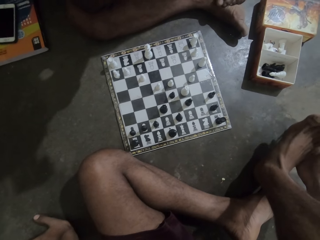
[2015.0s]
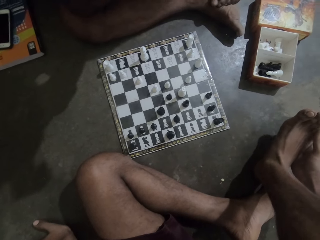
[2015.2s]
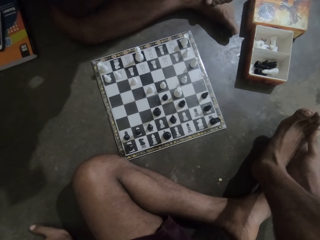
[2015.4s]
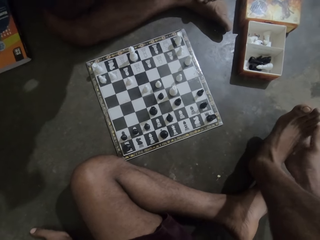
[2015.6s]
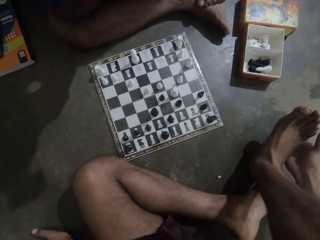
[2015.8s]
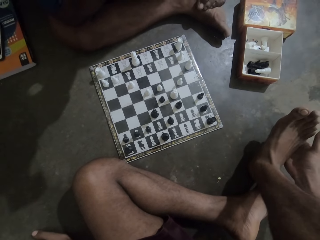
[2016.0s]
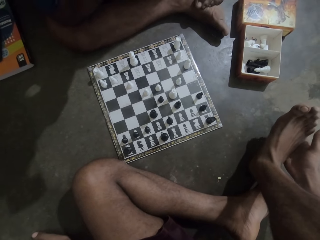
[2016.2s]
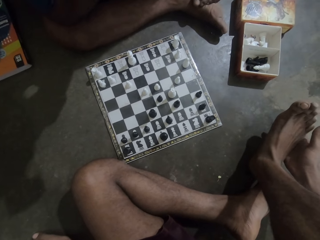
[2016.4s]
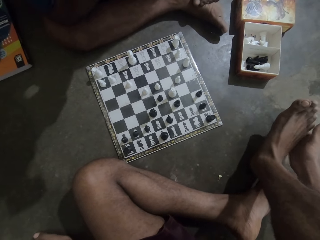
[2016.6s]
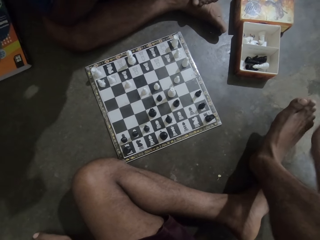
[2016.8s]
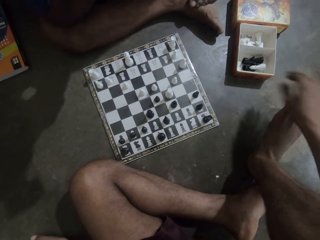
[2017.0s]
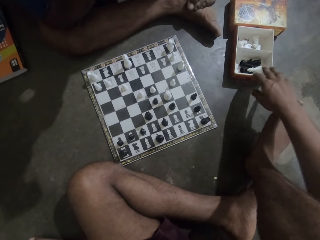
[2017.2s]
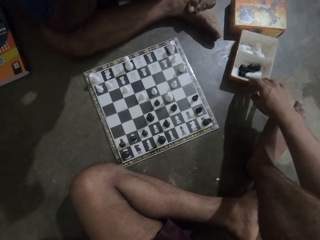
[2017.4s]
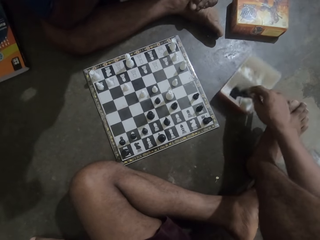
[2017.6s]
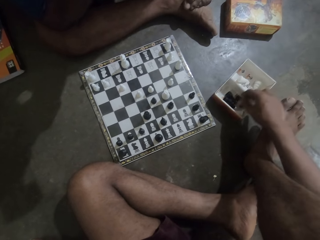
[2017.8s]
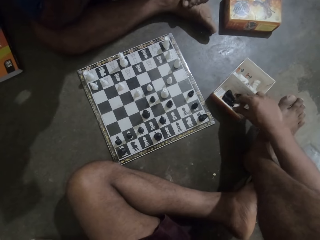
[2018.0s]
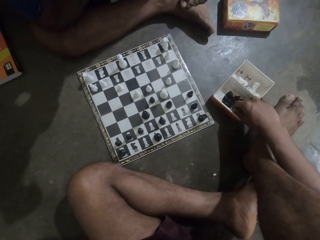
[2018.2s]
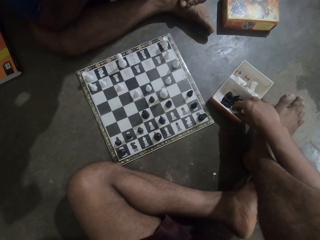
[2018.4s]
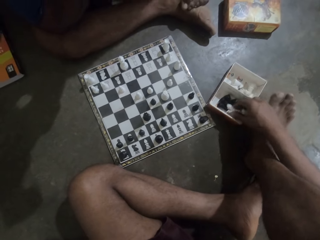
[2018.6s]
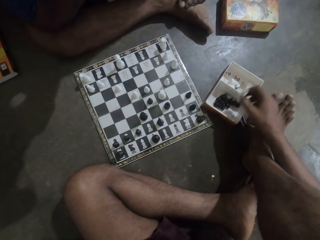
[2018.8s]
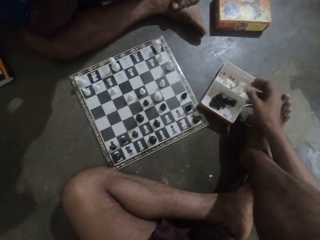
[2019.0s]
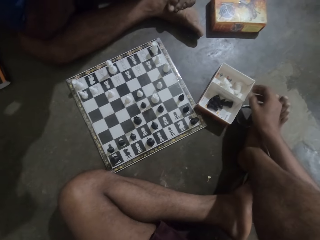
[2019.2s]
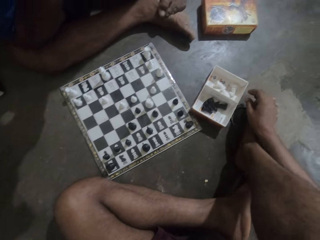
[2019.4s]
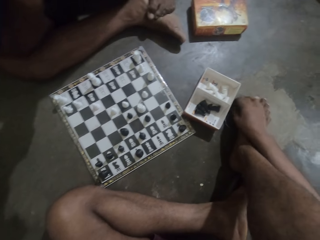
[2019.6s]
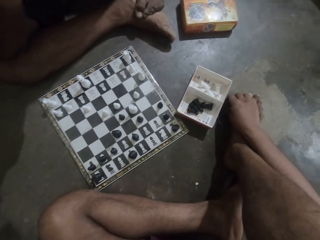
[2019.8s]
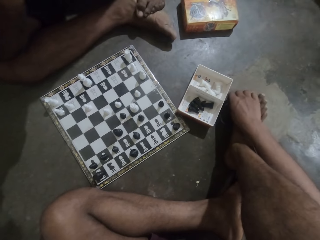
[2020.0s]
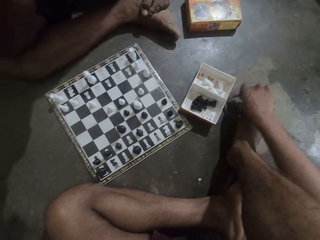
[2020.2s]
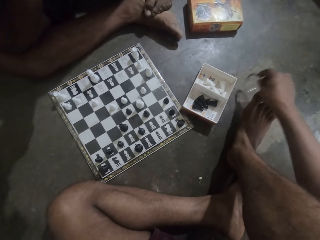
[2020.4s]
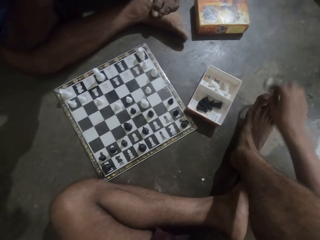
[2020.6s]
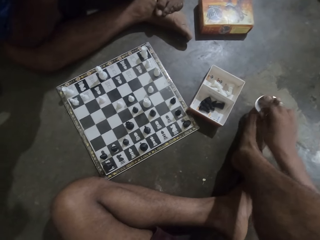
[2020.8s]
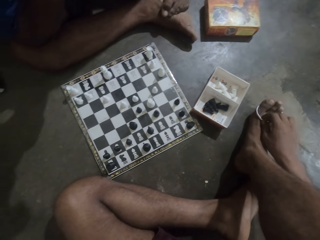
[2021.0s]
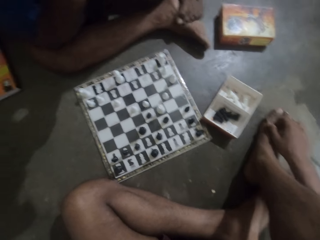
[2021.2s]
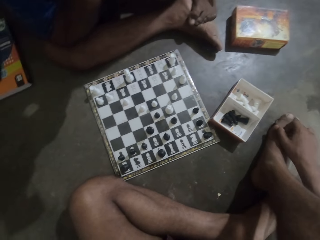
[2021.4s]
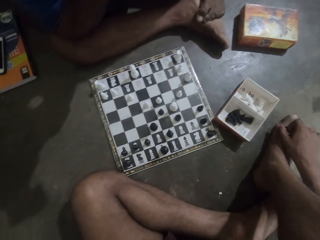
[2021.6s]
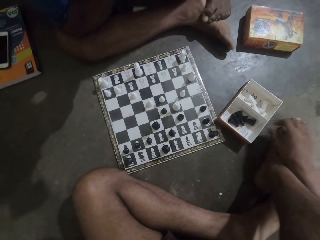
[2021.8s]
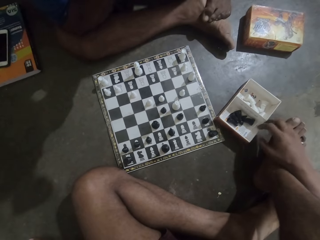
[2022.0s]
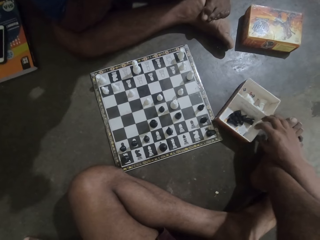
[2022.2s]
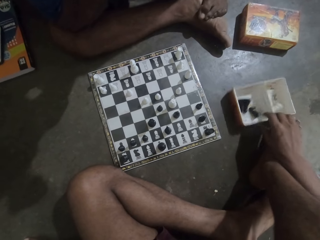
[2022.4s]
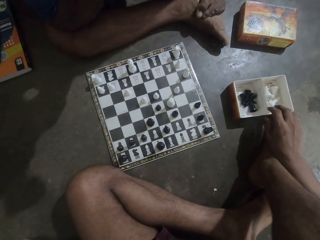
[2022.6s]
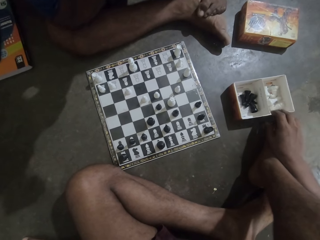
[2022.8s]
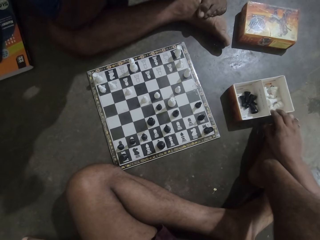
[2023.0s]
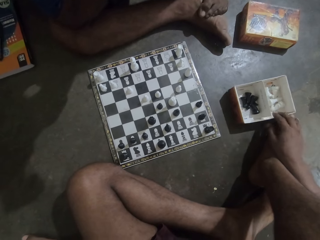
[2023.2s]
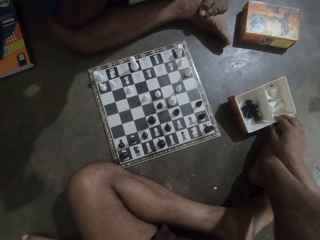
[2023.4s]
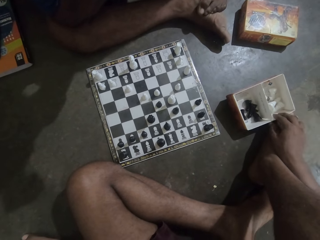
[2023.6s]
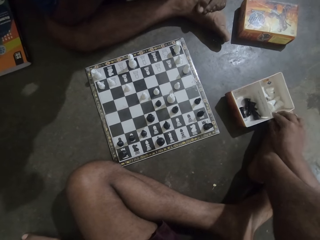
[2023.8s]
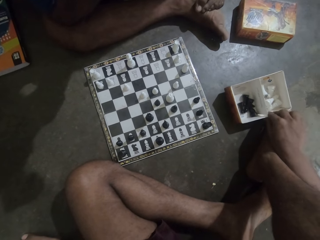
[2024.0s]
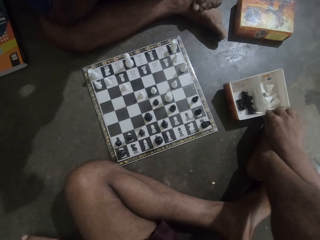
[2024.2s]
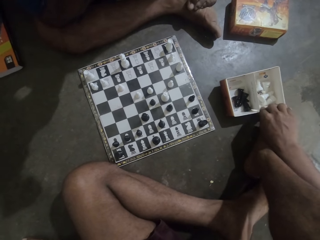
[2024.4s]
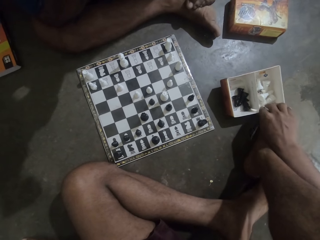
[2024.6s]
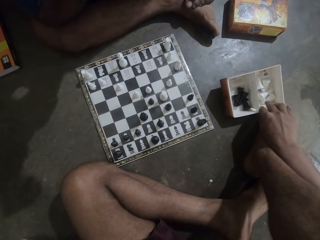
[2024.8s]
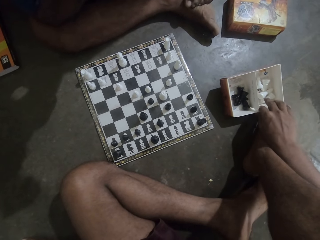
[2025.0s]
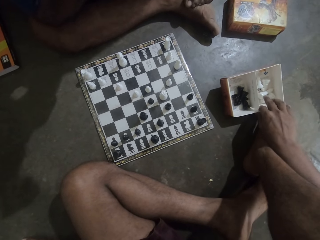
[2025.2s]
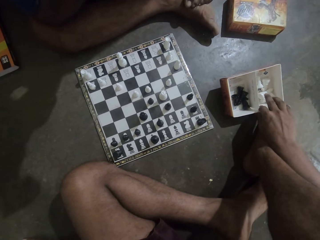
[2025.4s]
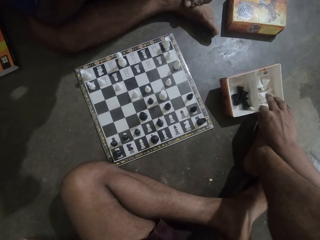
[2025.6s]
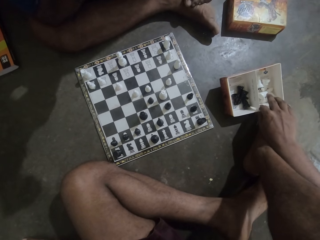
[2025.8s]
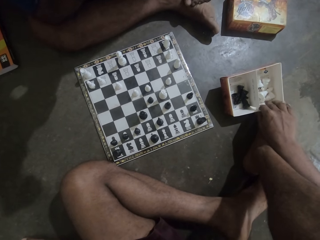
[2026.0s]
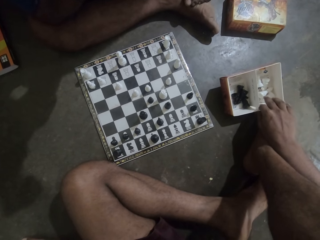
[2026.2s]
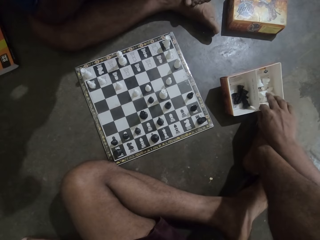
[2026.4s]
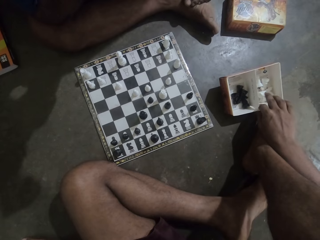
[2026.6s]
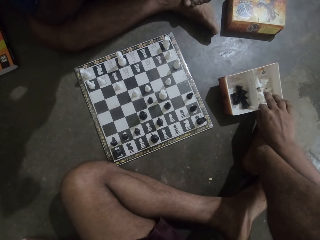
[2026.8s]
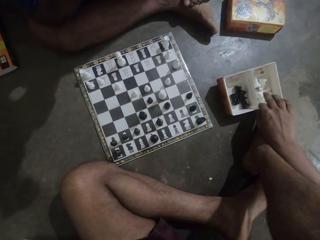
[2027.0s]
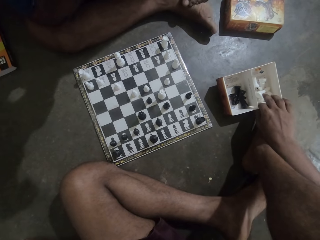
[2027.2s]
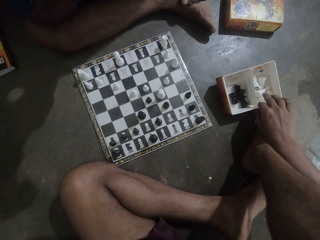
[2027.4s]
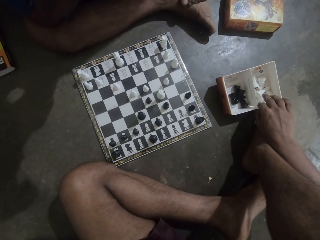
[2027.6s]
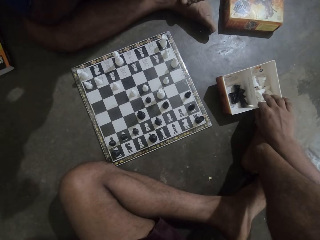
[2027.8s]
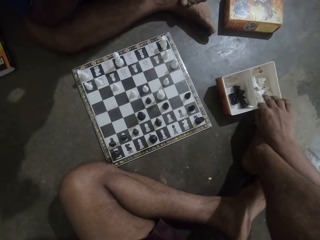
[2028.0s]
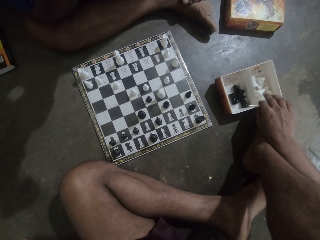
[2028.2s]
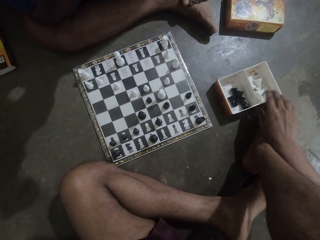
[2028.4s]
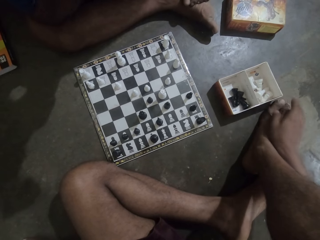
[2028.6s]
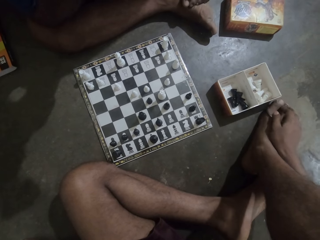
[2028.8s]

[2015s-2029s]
The camera wearer looks at the chess game. He pulls a box. He pushes the ring with his leg. He picks up the cone from the box. He takes the ring. He pushes the box. He touches the box. He looks at the chess game.

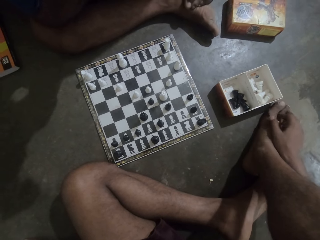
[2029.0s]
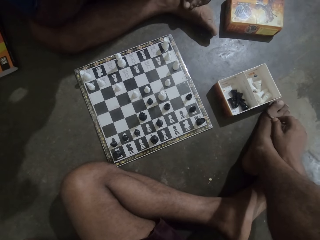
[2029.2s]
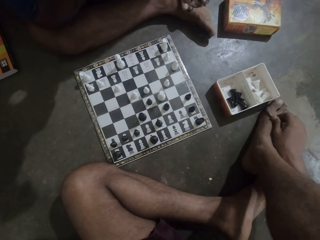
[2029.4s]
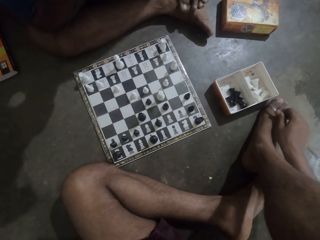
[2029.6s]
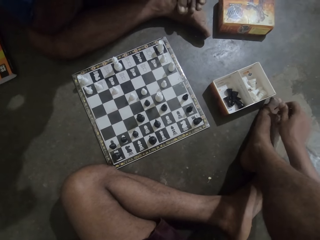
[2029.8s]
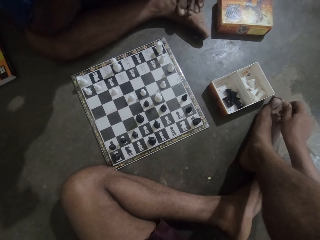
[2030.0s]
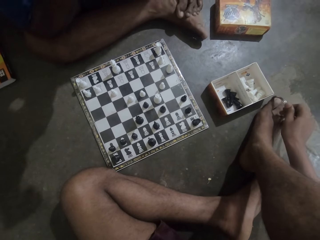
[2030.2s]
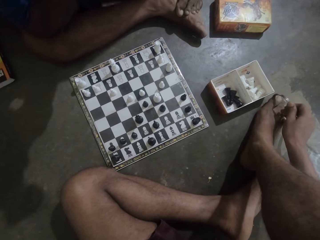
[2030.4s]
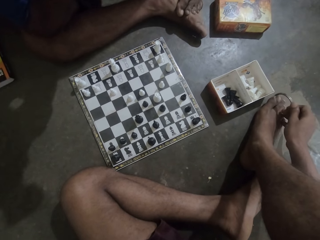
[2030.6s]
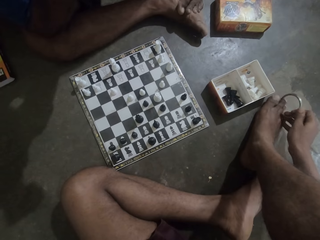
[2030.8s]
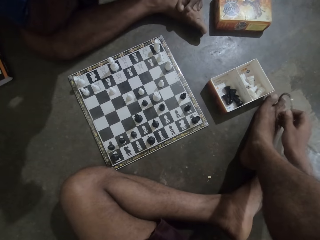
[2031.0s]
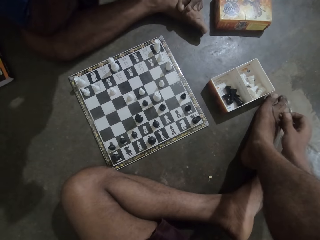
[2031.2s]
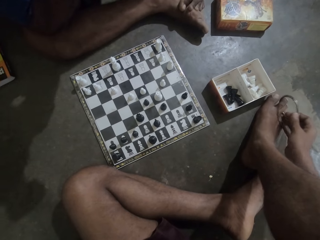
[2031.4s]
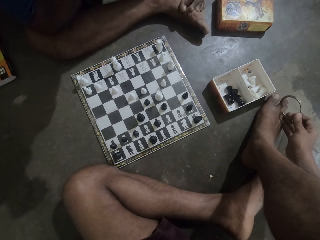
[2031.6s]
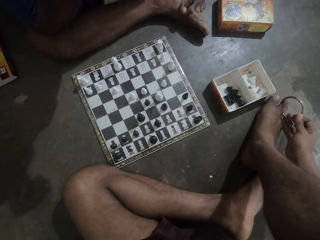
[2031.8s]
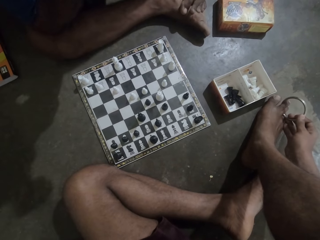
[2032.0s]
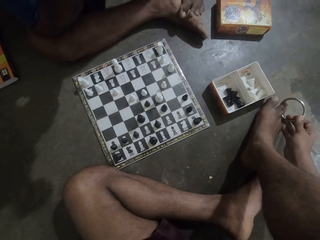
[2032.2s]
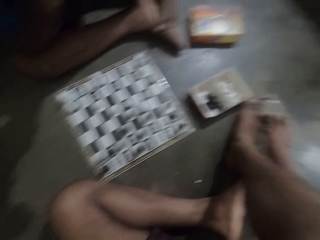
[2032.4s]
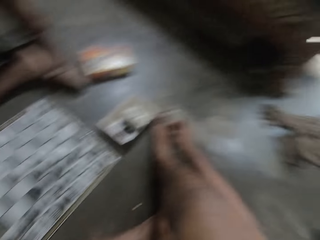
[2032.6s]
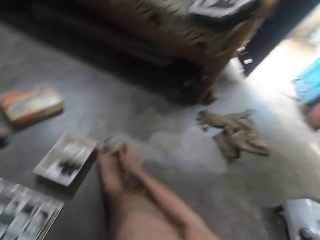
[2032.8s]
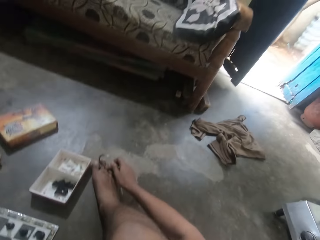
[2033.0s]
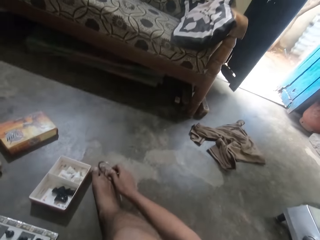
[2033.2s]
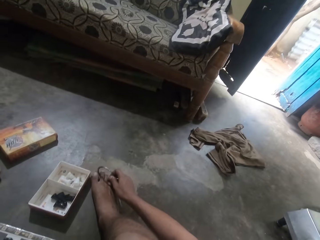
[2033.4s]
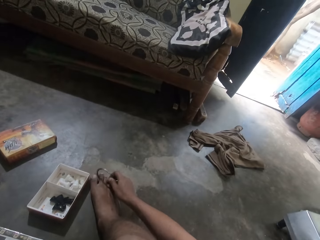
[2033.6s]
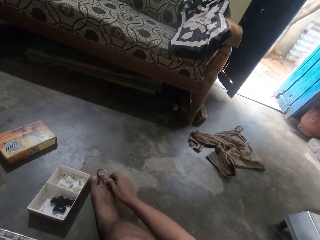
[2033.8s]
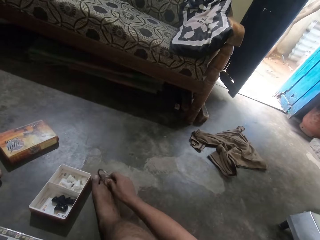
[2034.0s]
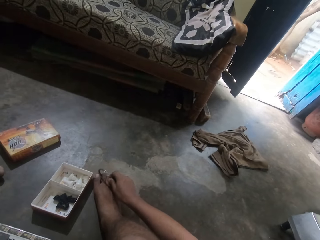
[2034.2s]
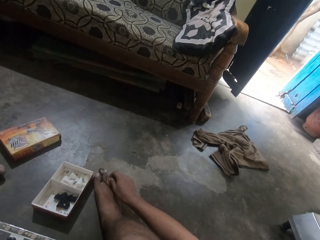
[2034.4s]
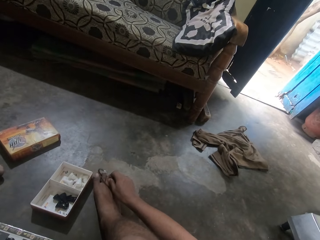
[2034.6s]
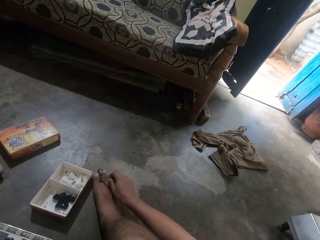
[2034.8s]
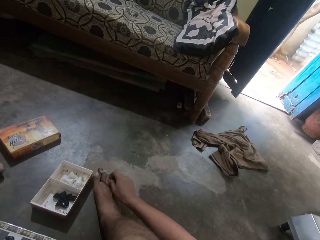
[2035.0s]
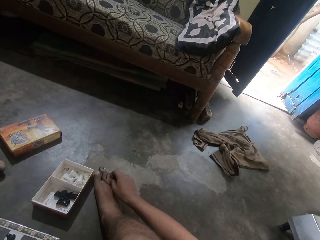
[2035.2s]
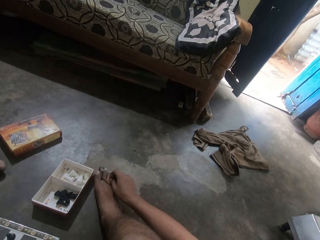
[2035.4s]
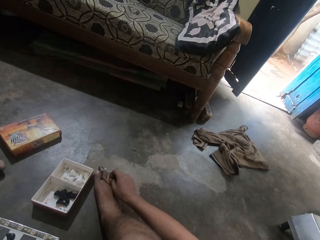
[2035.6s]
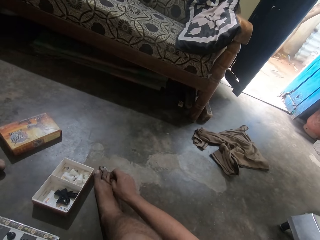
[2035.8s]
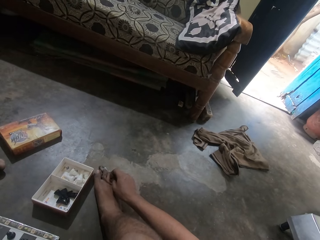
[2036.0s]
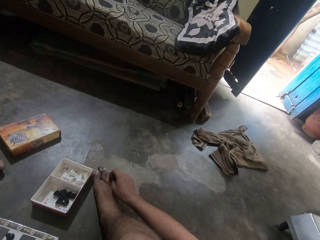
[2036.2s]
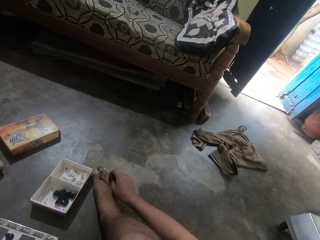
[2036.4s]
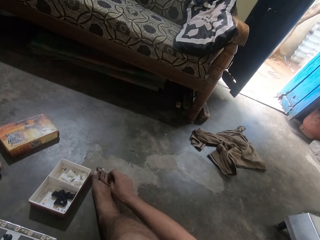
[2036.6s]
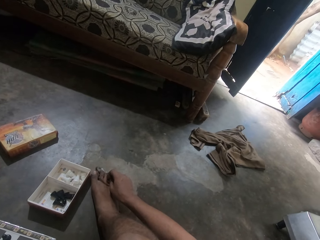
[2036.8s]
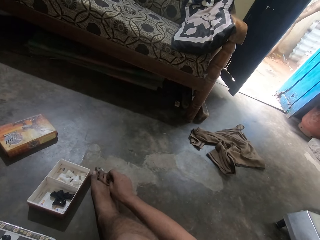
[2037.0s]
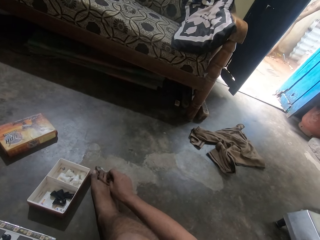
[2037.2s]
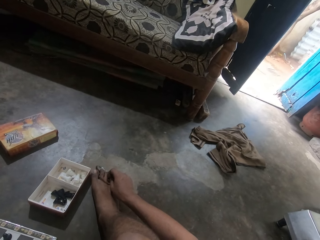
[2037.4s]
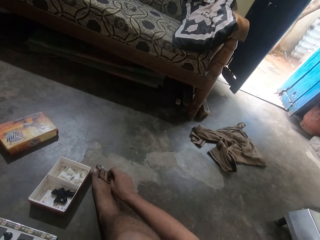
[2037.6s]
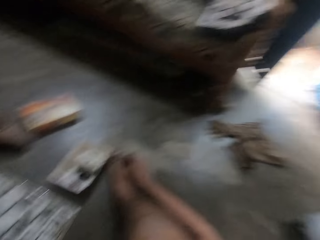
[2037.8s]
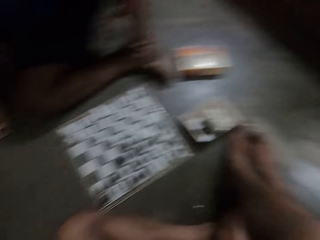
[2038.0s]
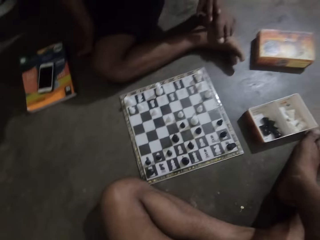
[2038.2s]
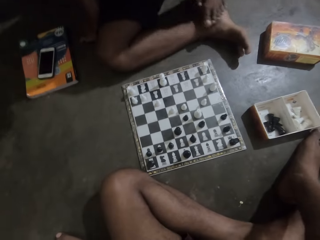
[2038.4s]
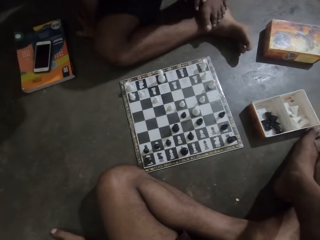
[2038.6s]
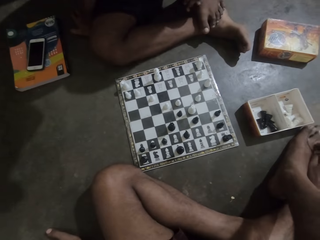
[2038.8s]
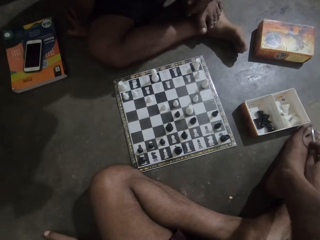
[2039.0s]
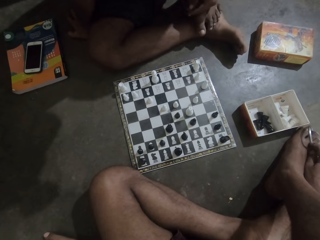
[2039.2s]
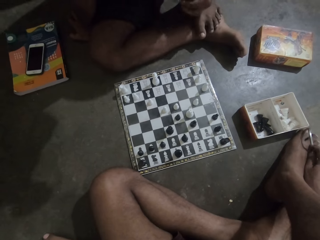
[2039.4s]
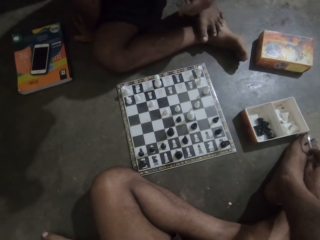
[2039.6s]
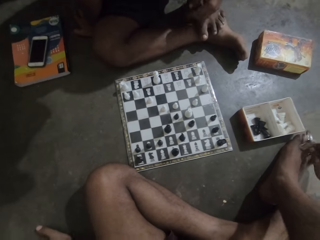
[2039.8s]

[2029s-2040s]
The camera wearer plays chess. He touches the ring. He turns around the floor. He turns his head. He looks around the floor. He turns around the floor. He plays chess.
